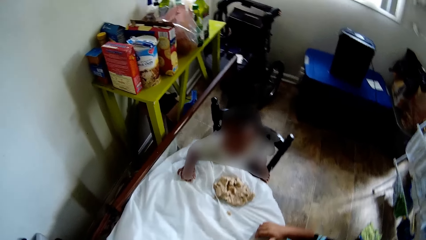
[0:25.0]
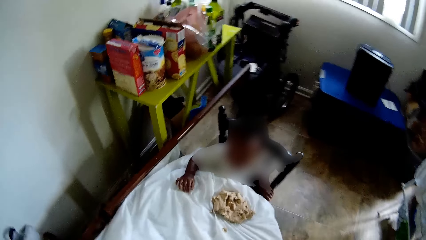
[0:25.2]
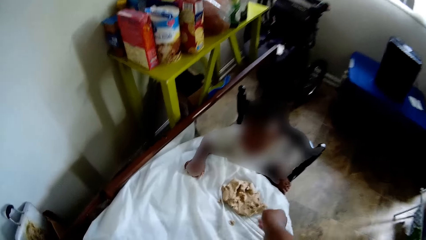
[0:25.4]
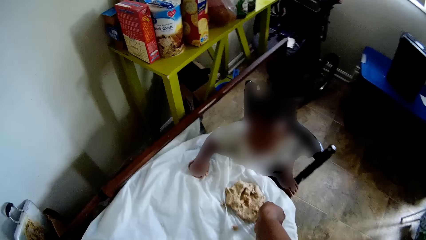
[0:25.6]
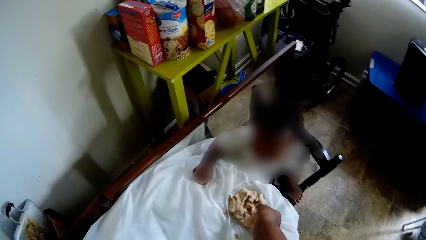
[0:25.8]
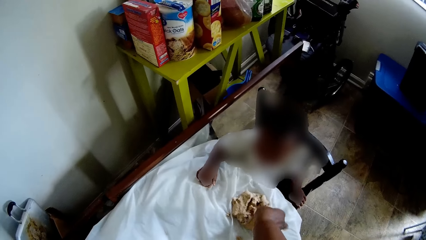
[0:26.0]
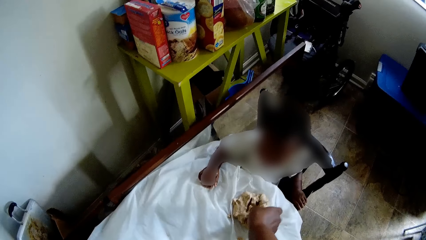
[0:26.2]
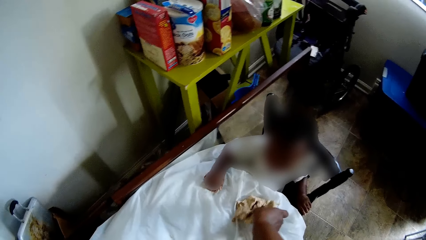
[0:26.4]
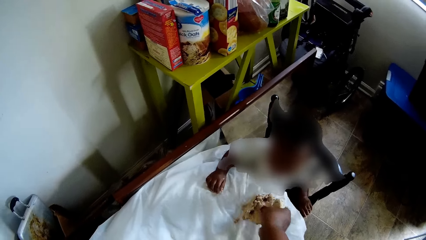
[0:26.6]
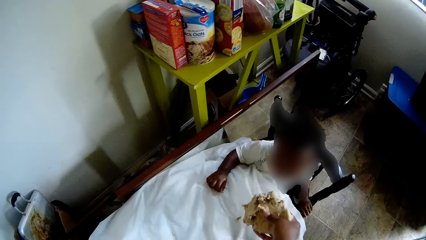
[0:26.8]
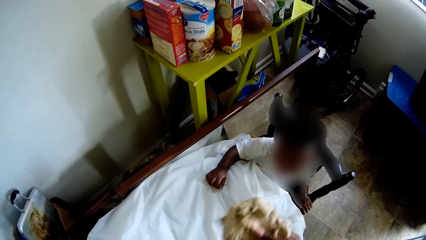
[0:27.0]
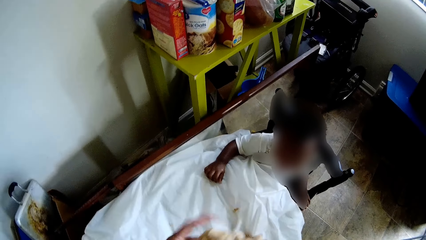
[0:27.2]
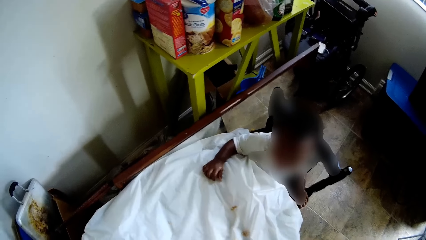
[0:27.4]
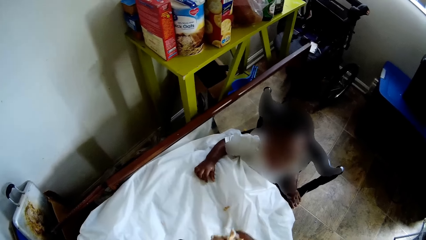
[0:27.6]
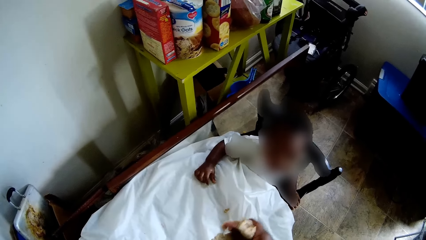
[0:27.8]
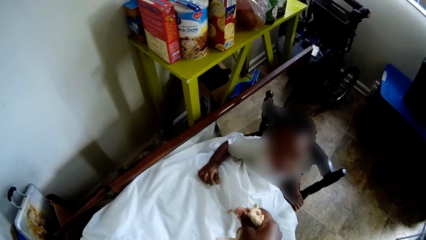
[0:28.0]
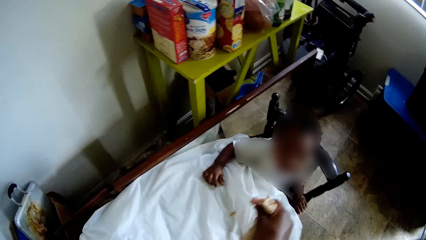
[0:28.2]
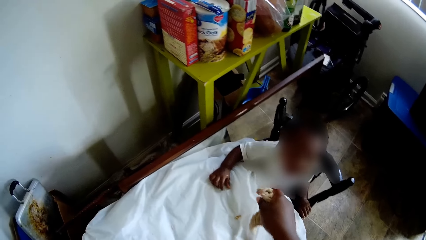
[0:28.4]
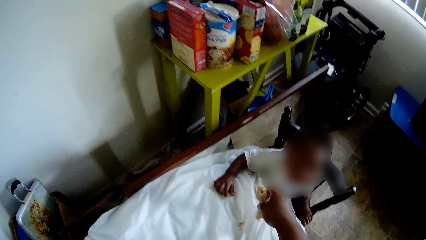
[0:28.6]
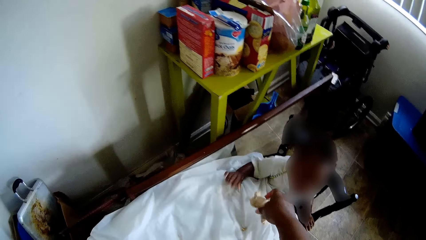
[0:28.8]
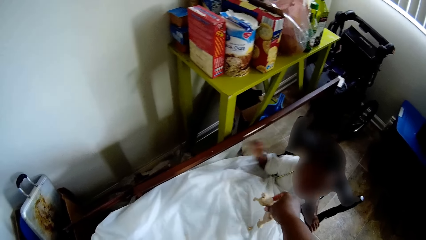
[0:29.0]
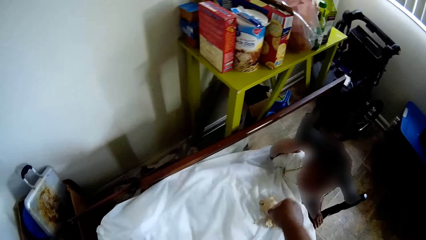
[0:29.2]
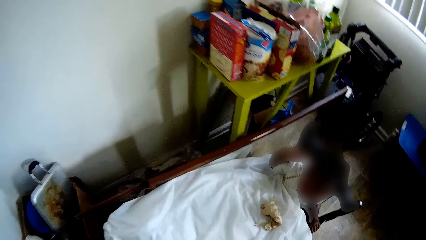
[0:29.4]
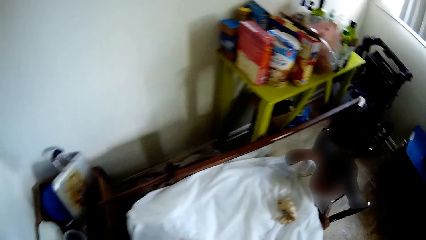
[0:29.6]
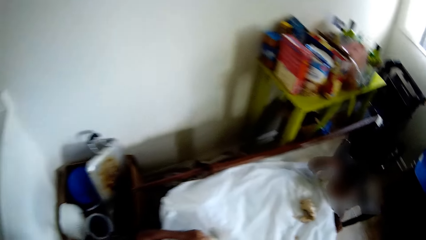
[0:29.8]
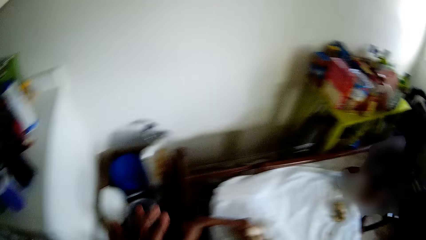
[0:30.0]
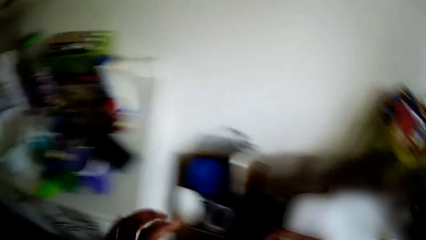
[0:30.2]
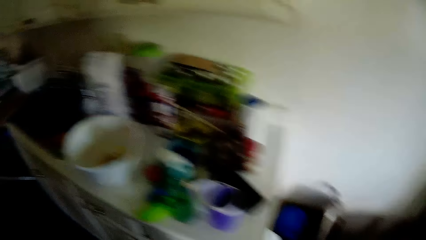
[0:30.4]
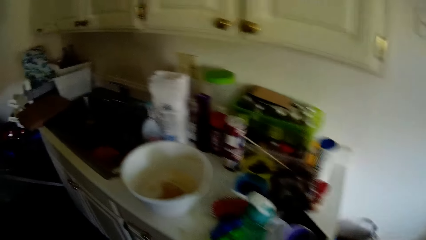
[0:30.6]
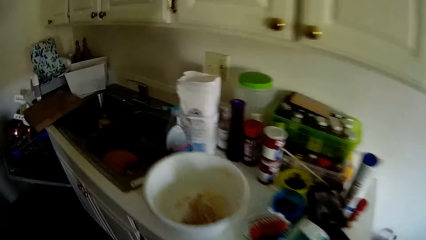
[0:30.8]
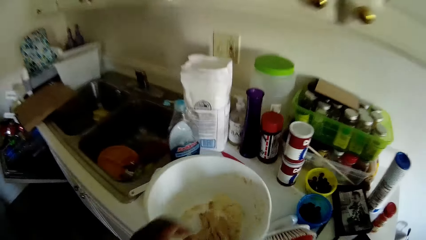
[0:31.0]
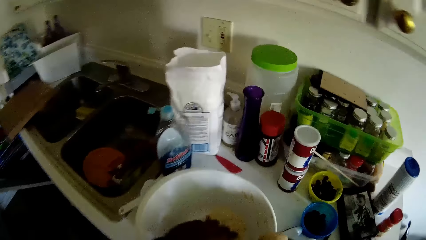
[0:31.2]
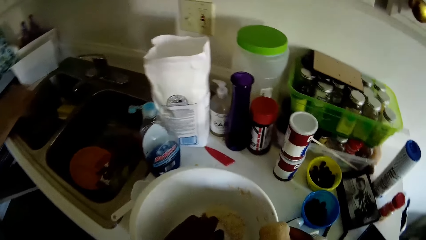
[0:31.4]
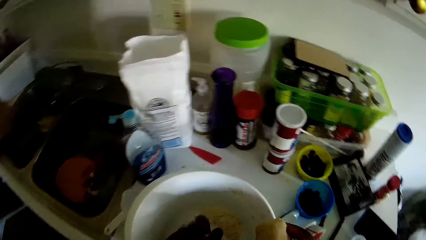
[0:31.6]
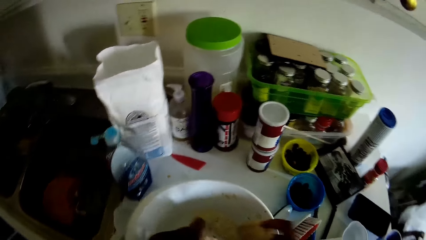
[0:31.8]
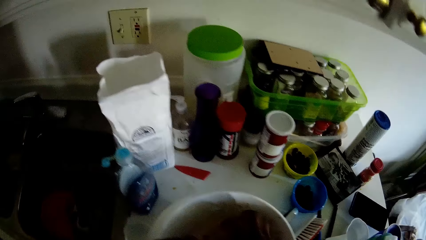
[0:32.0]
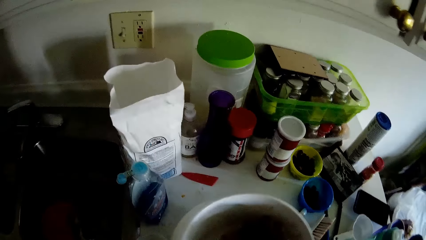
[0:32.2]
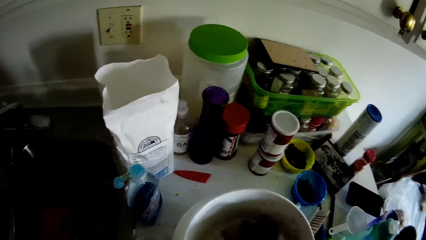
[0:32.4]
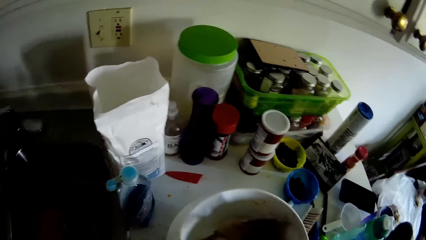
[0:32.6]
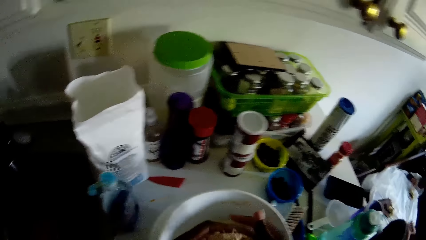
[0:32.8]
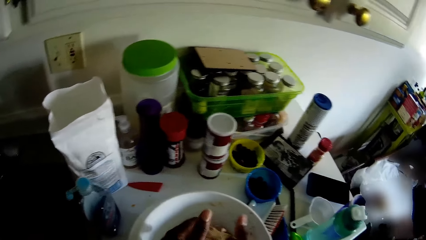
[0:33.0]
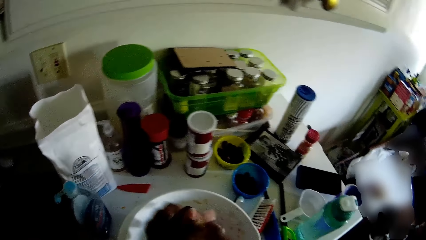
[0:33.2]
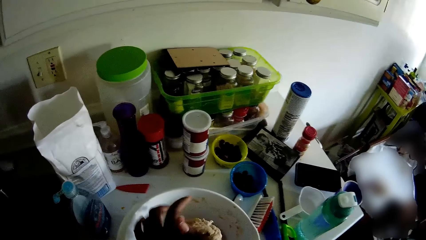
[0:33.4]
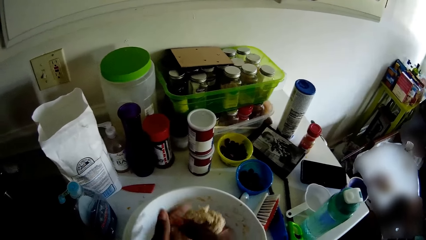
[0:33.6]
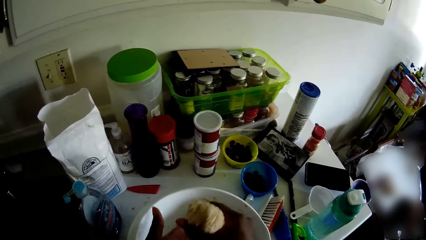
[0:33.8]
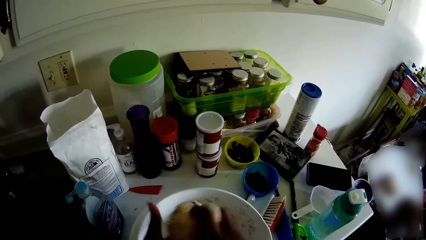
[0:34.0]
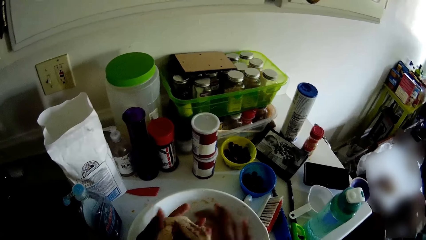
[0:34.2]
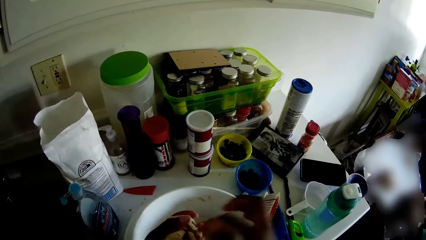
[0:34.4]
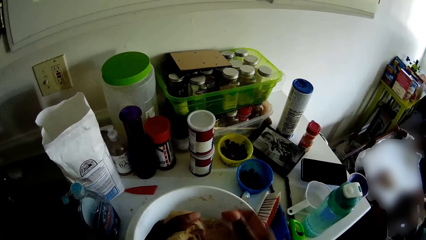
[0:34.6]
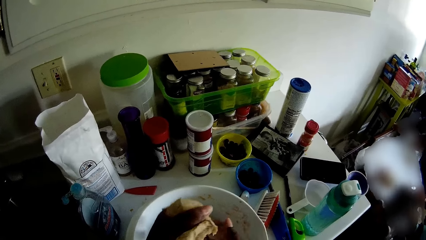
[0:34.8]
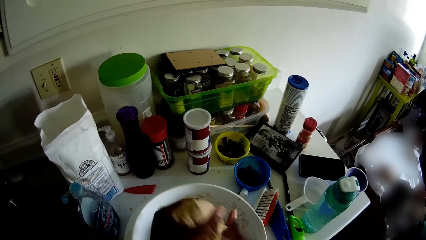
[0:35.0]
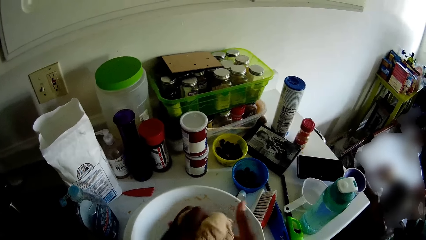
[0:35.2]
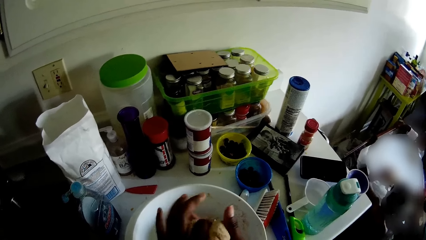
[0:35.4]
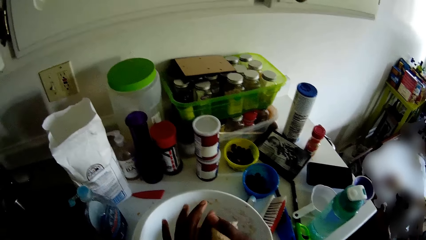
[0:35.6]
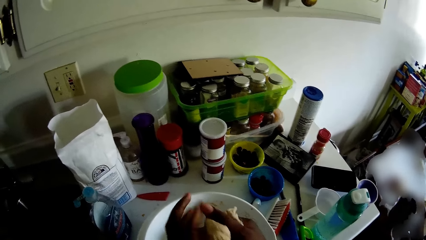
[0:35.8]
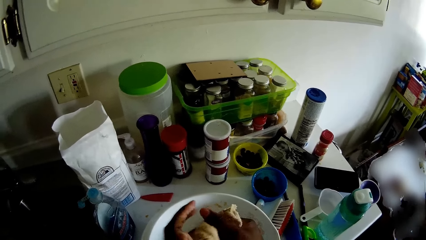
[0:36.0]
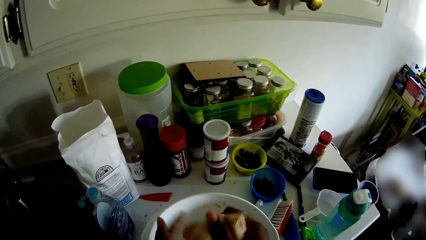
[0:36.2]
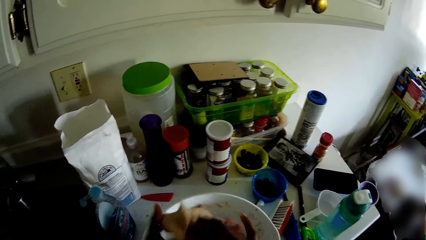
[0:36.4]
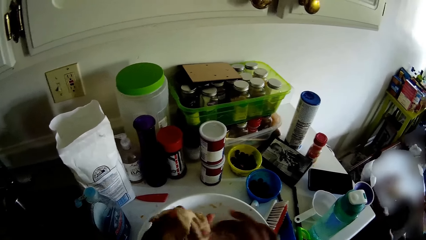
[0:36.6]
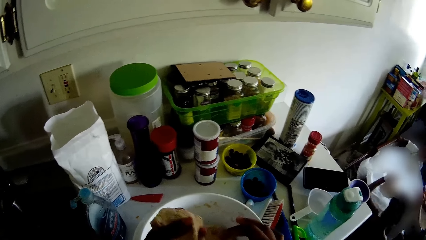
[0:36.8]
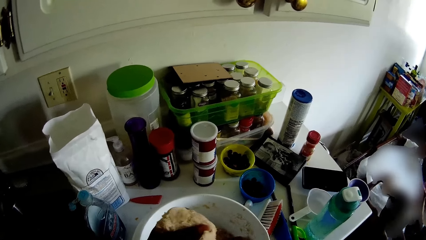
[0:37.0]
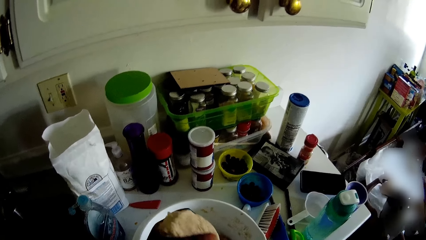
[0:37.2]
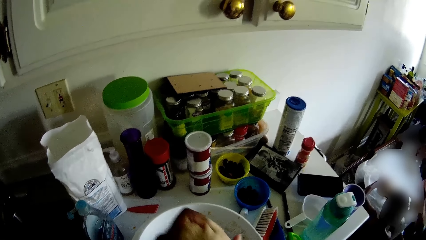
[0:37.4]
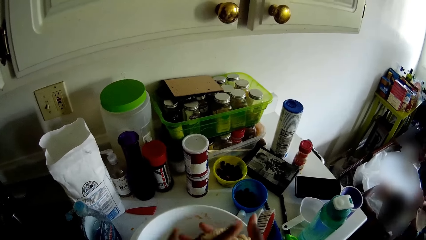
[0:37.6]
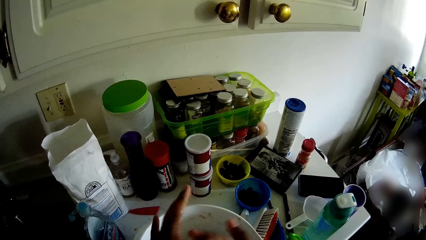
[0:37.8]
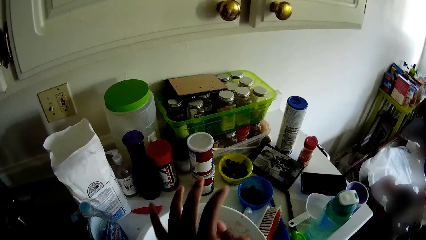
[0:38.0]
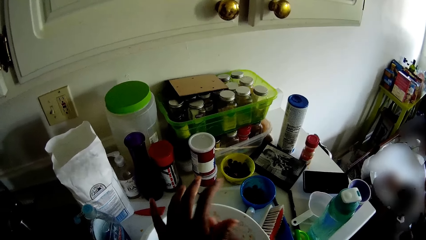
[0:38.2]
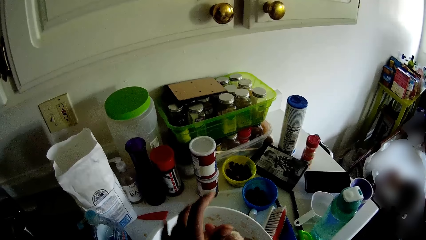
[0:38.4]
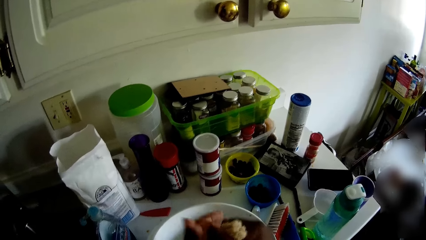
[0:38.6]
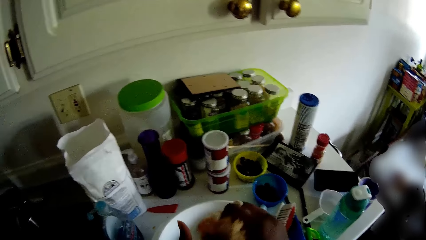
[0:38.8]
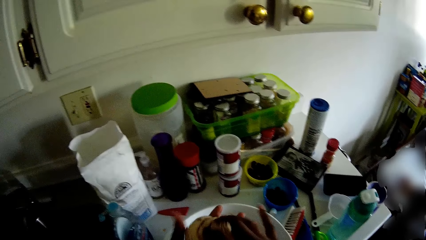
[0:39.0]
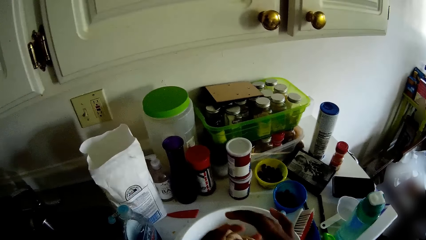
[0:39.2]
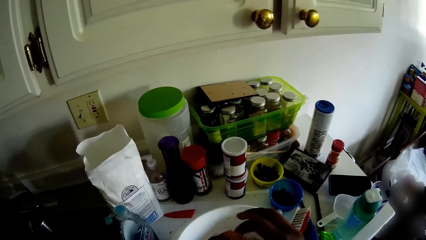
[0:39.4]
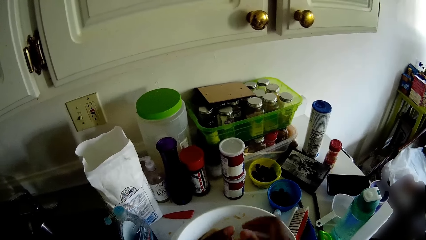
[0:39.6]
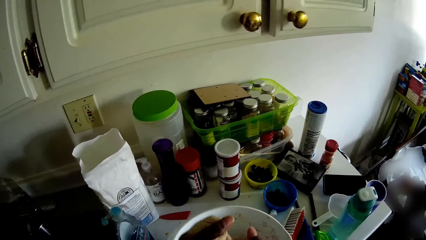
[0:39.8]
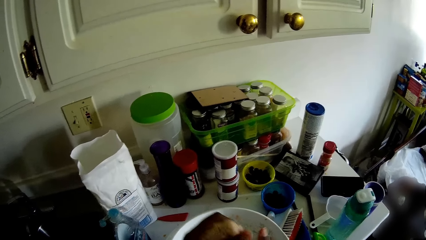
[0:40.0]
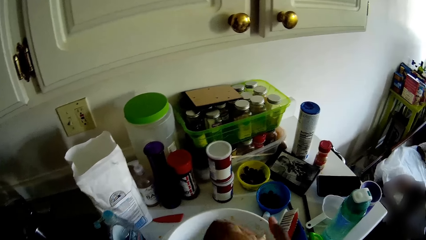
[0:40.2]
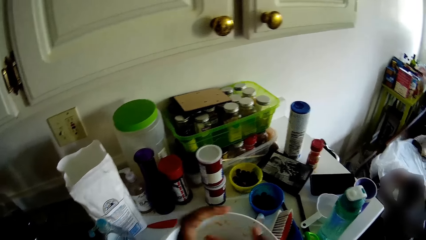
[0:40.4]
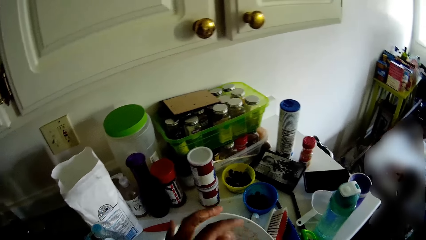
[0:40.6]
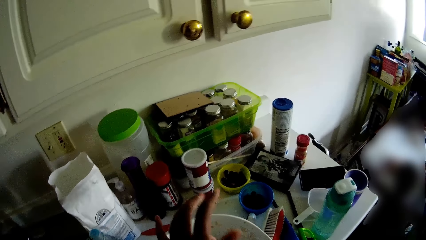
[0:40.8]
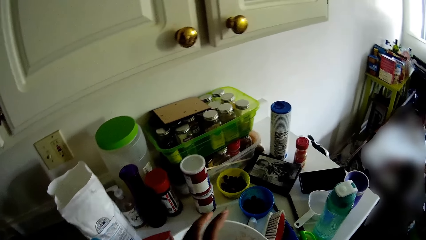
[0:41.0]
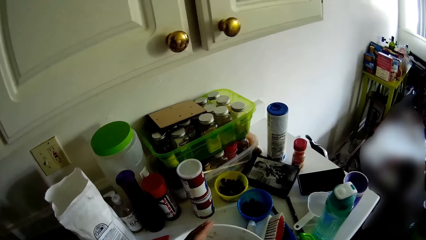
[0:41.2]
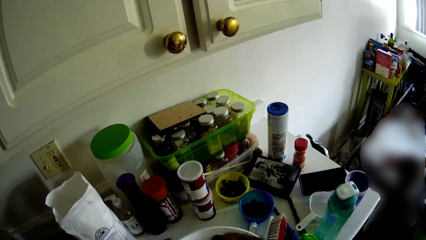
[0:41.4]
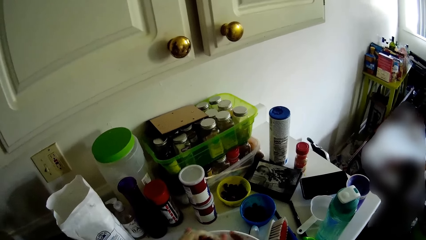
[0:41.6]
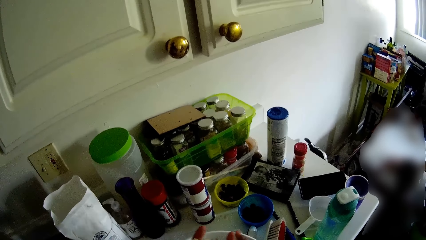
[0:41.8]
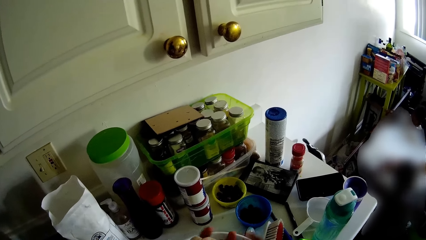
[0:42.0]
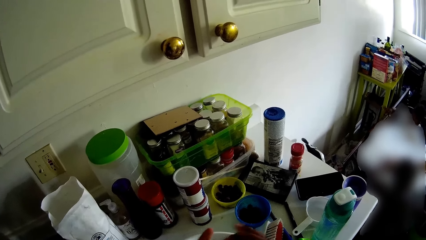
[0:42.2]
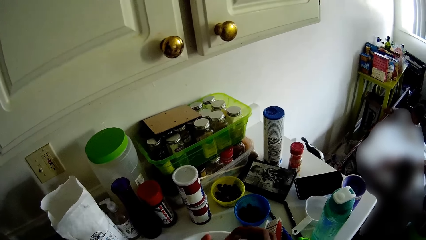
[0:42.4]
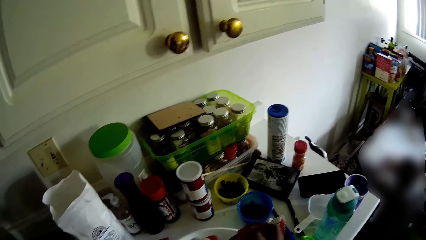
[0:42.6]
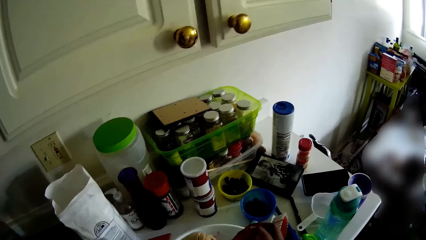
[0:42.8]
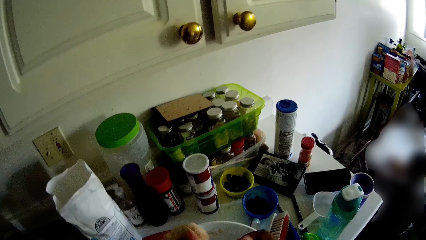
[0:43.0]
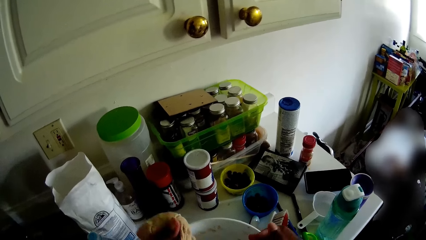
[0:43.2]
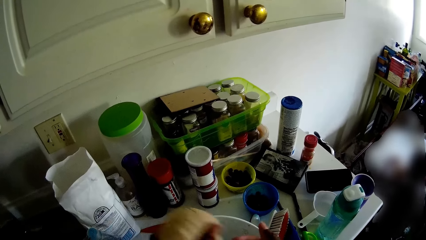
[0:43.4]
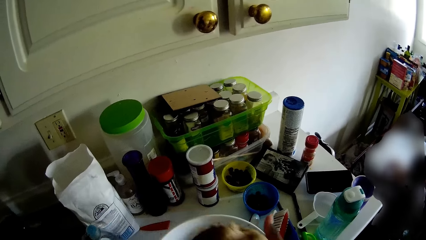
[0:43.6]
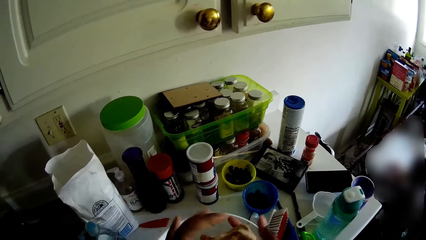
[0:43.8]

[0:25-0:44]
The camera wearer picks the dough on the table with her right hand. She cuts part of the dough in her right hand with her left hand. She drops the dough on the table with her right hand. She picks dough from a bowl or bucket with both hands. She places the dough inside the bucket. She moulds the dough with both hands.
